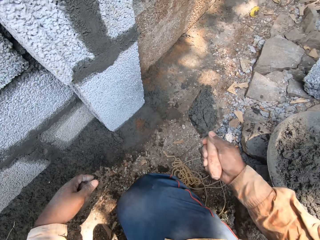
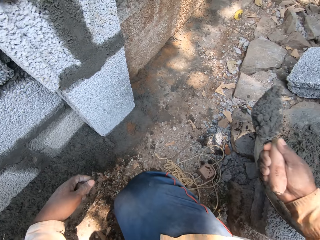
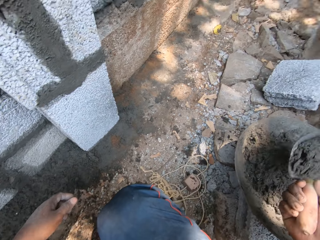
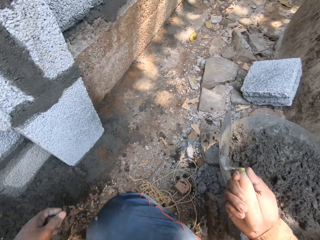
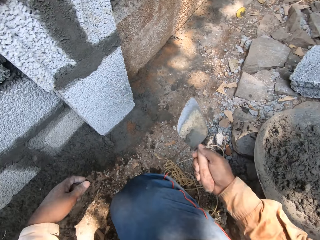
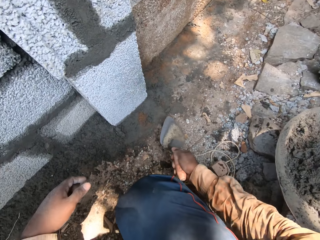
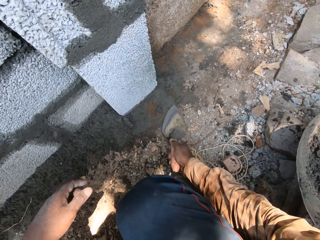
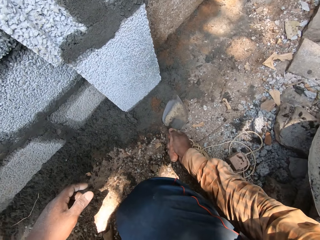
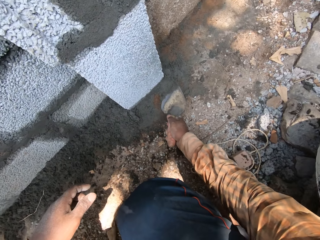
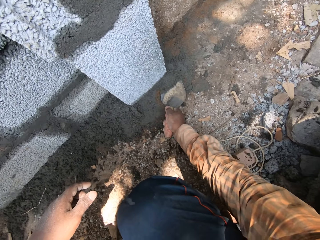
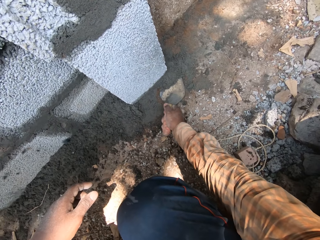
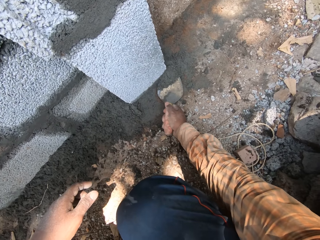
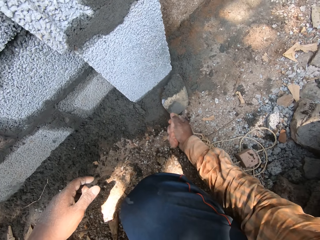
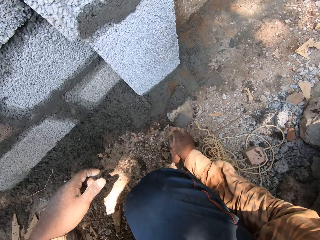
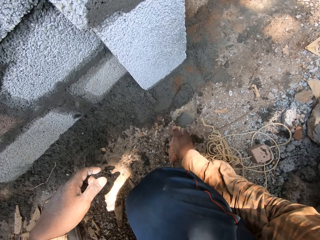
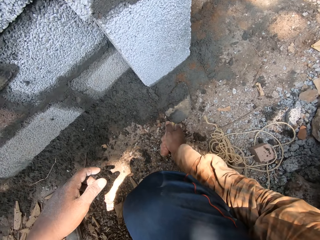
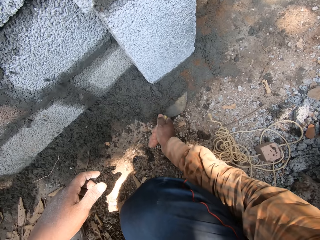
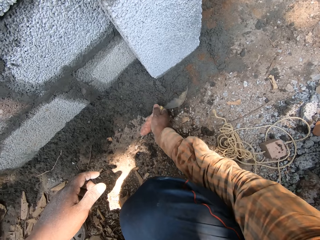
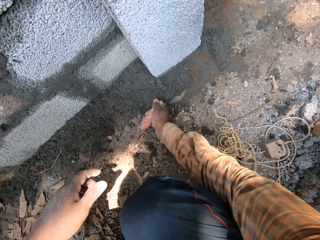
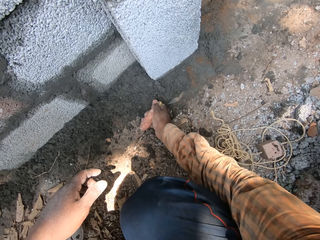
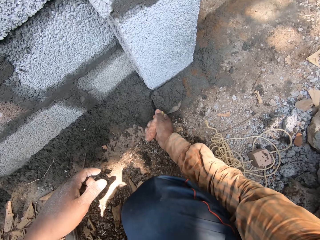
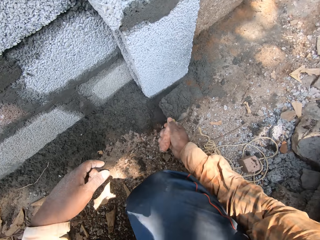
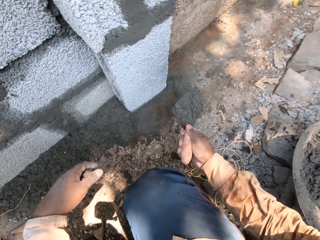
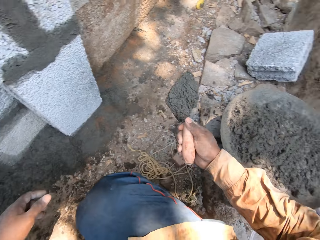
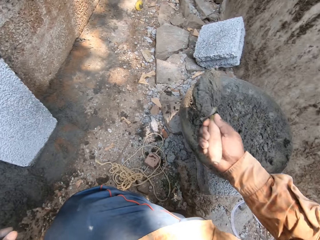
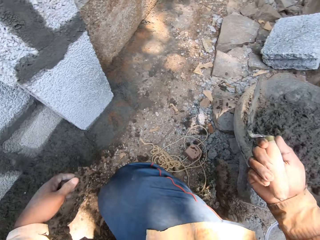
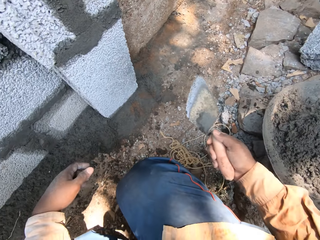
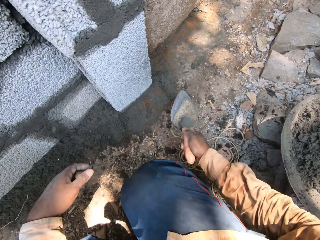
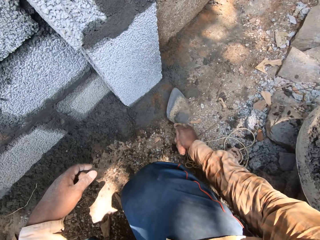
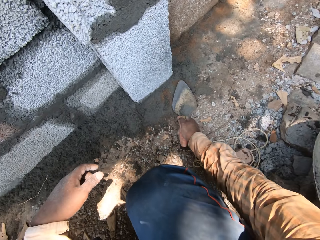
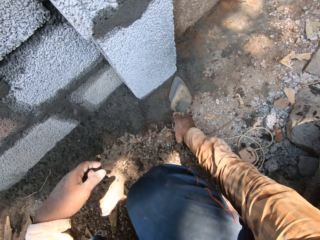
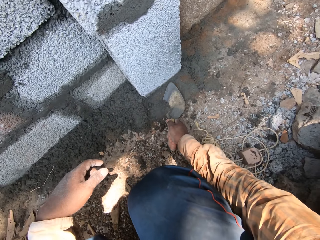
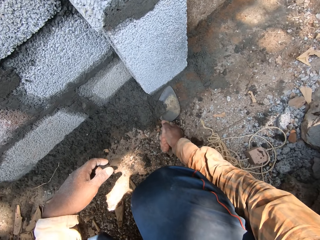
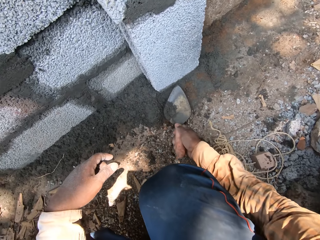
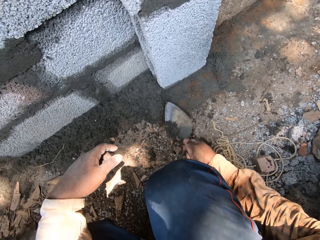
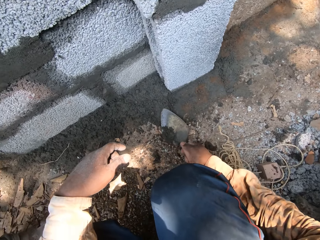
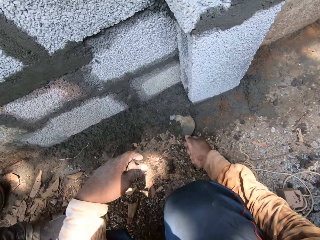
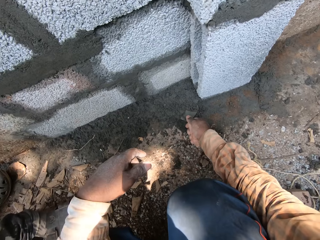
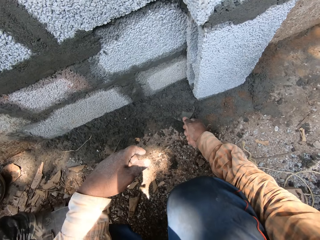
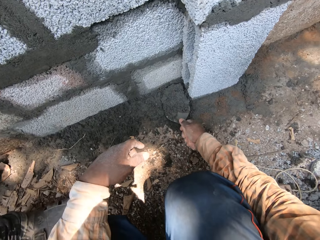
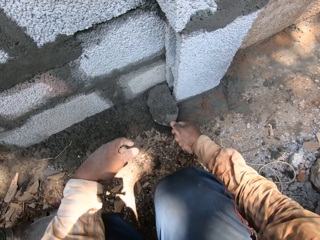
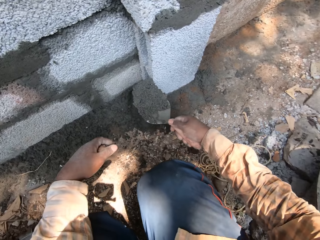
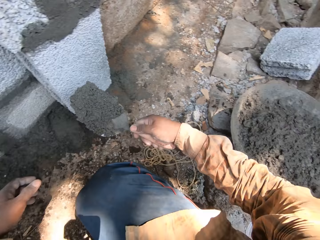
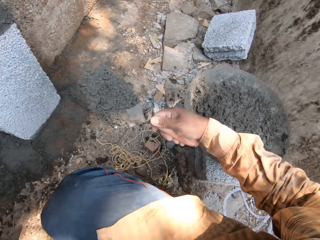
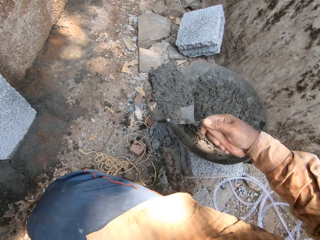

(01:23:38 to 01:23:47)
The camera wearer pours the mortar into the mortar pan with the trowel in his right hand. He picks the mortar from the ground with the trowel in his right hand. He picks the mortar from the ground again. He pours the mortar into the mortar pan with the trowel in his right hand. He picks the mortar from the ground with the trowel in his right hand. He picks the mortar from the ground again.

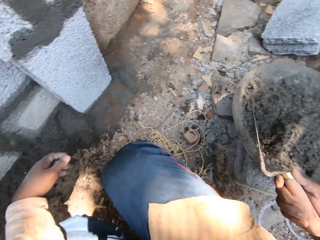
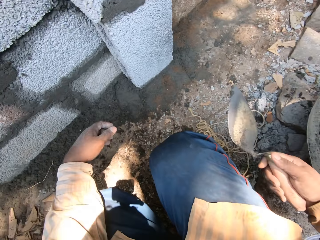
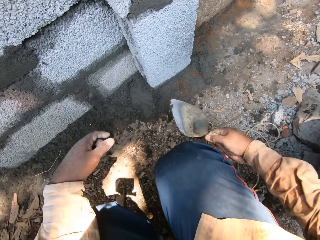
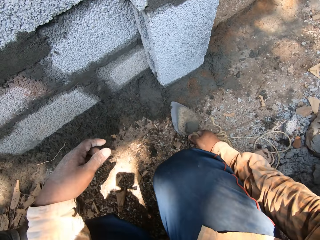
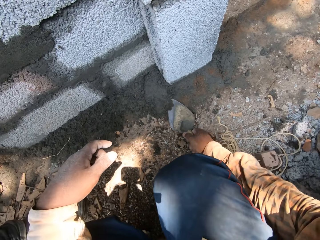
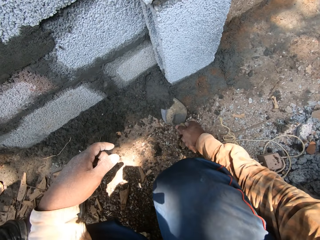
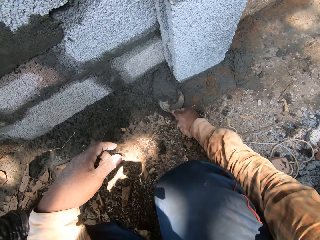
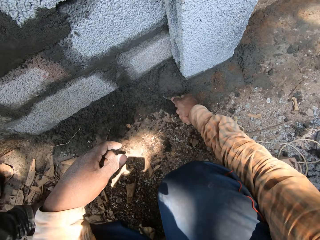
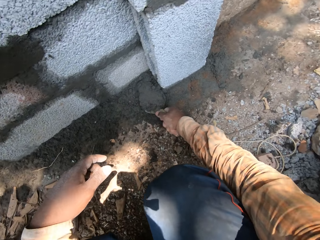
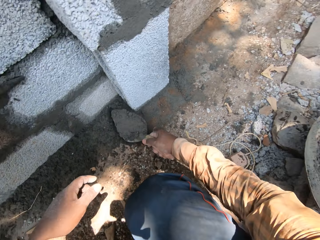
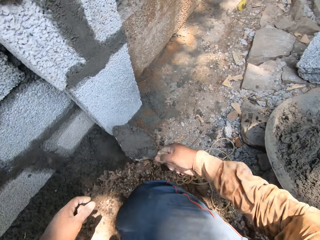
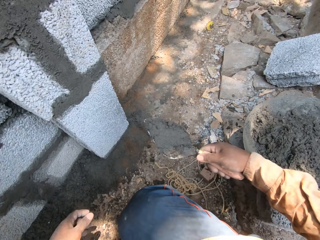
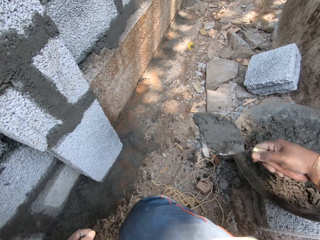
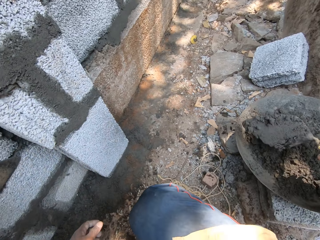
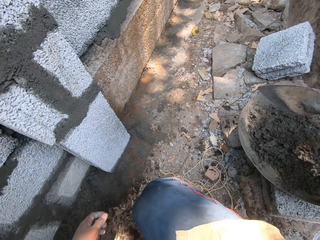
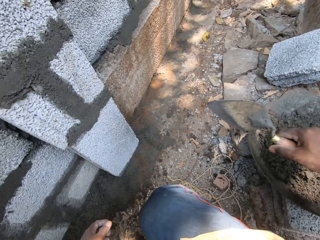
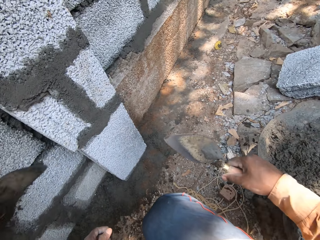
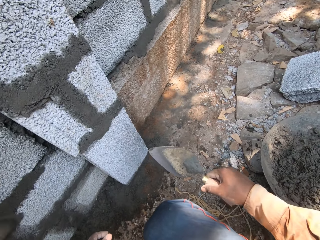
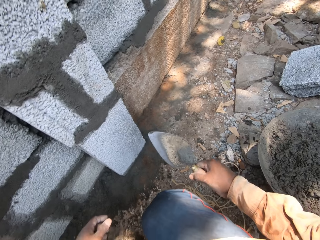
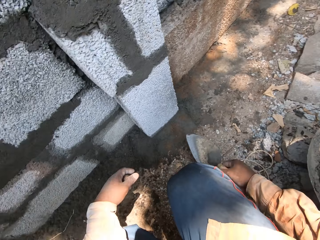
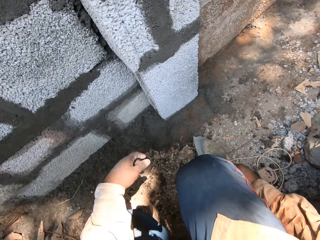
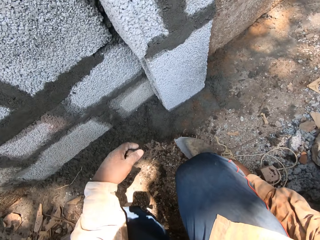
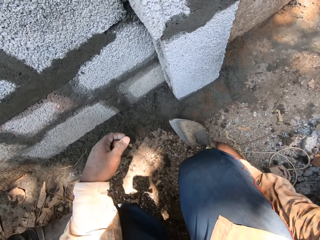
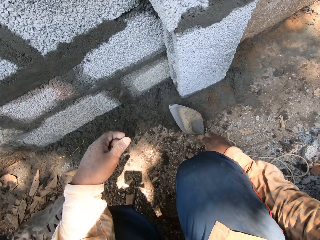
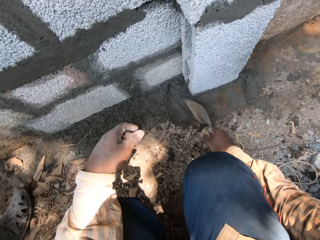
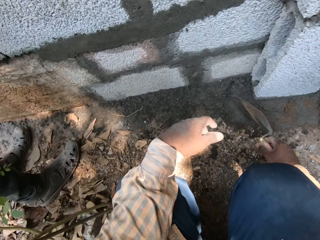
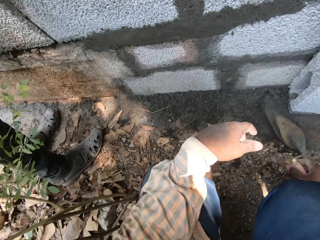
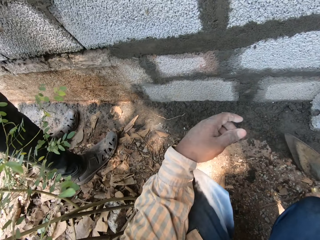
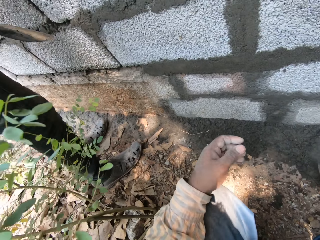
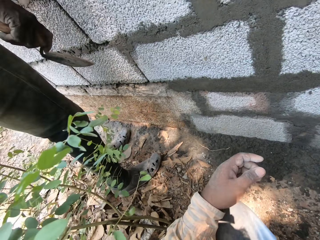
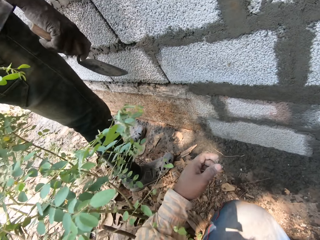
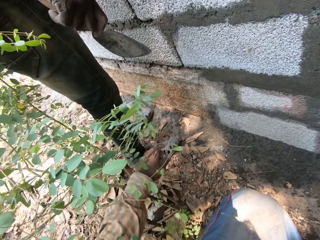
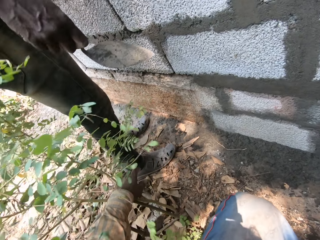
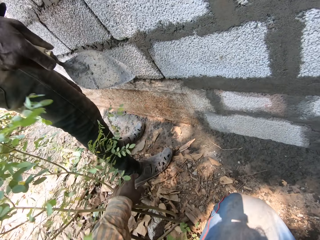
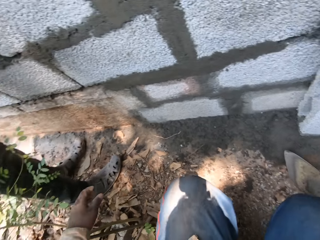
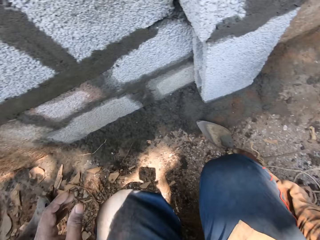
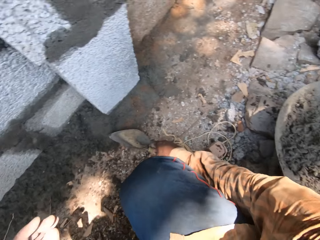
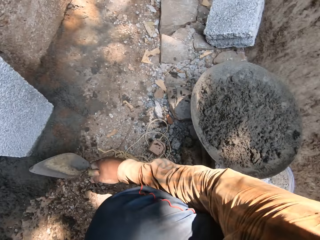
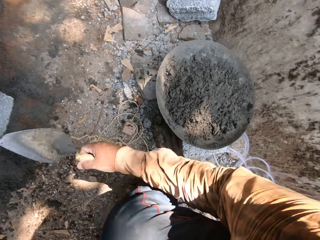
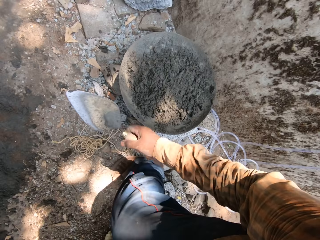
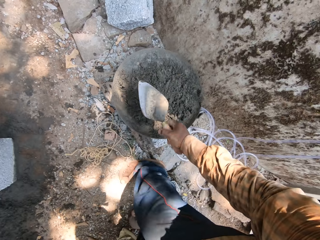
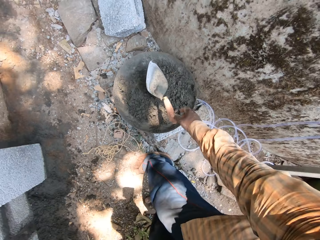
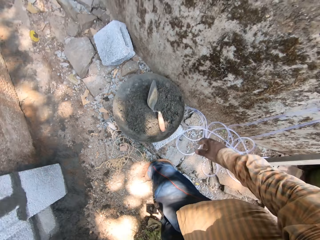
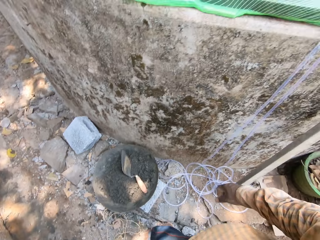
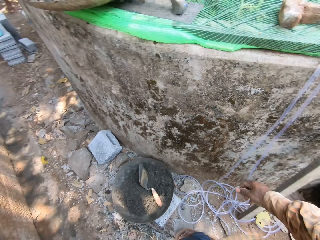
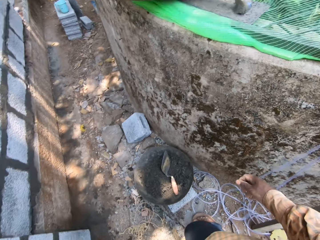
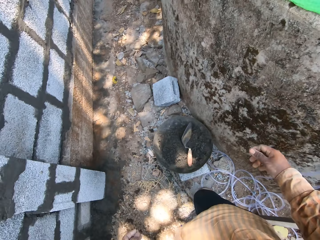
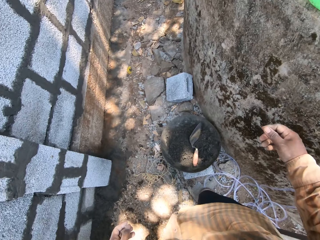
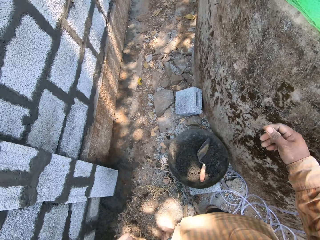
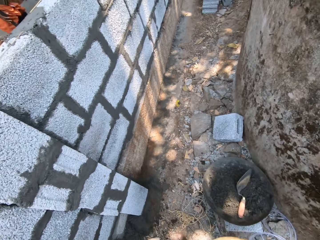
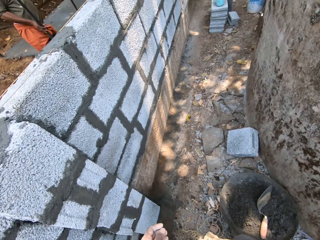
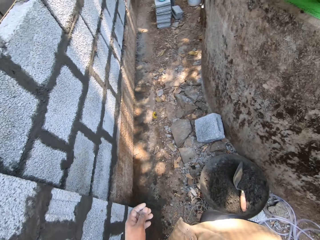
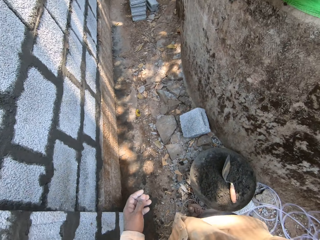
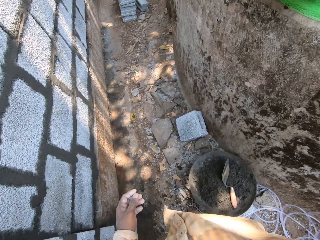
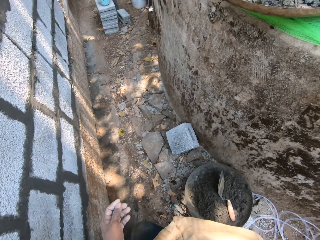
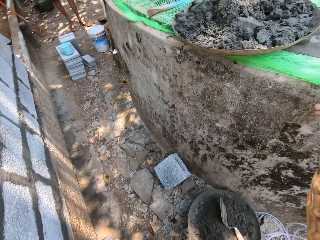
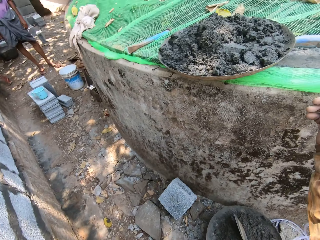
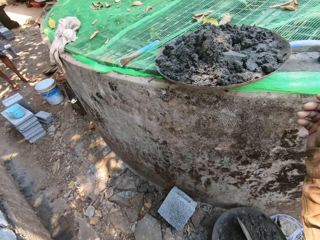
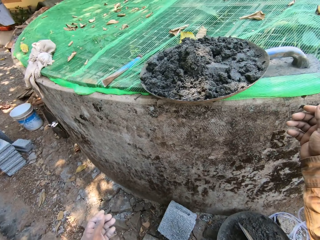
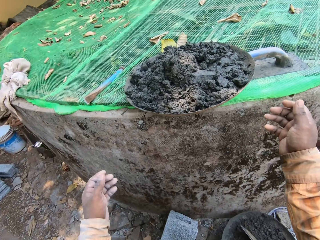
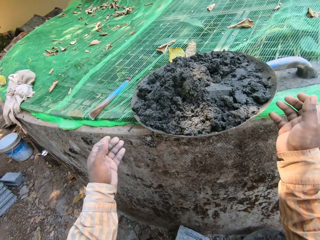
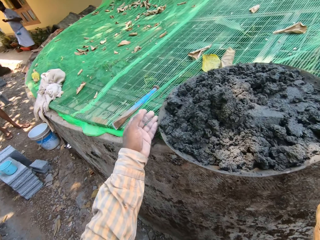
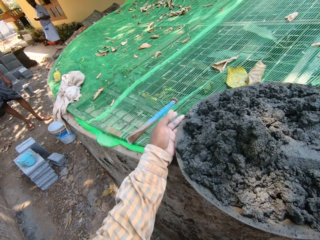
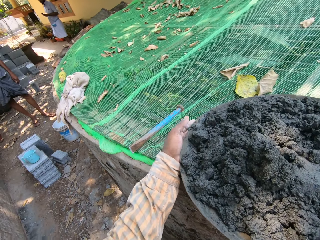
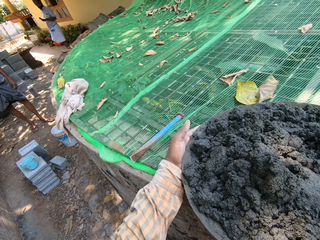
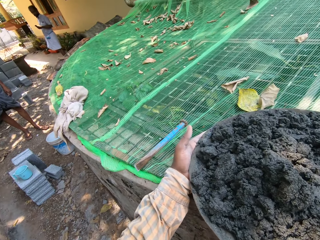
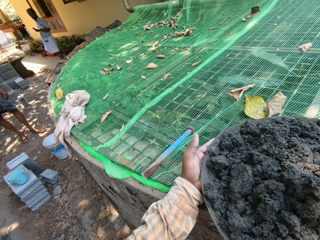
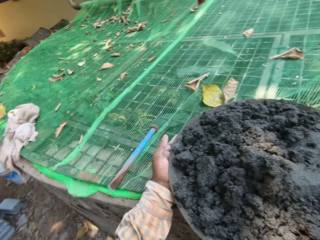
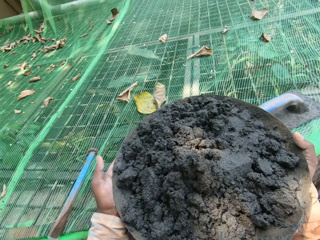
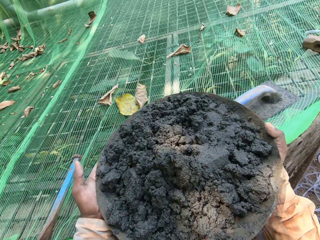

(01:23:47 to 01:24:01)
The camera wearer pours the mortar into the mortar pan or mortar mixing tray with the trowel in his right hand. He picks the mortar from the ground with the trowel in his right hand. He pours the mortar into the mortar pan with the trowel in his right hand. The man plasters the mortar on the wall with the trowel in his right hand. The camera wearer interacts with the man. He kneels on the ground. He stands on the ground. He drops the trowel on the mortar pan with his right hand. He stands on the ground. He holds the mortar pan on the concrete wall with his left hand. He picks the mortar mixing tray on the wall.
